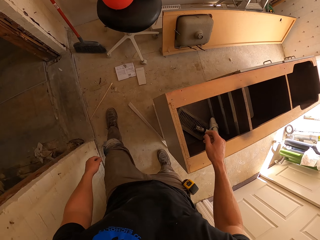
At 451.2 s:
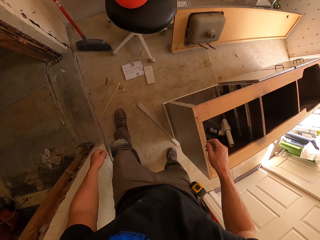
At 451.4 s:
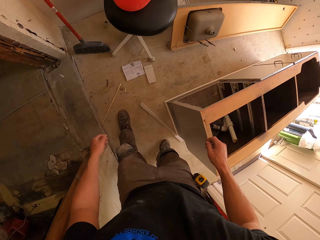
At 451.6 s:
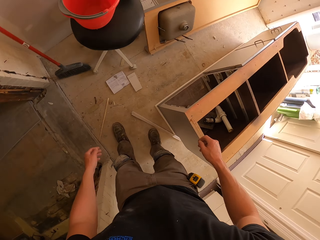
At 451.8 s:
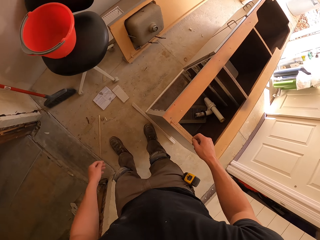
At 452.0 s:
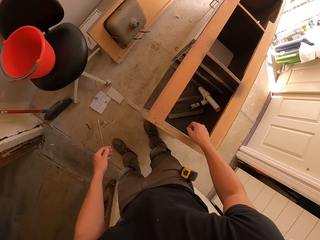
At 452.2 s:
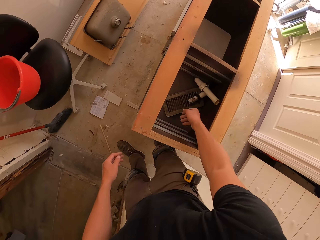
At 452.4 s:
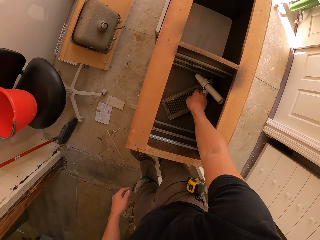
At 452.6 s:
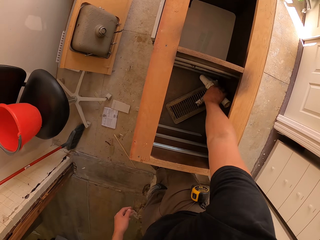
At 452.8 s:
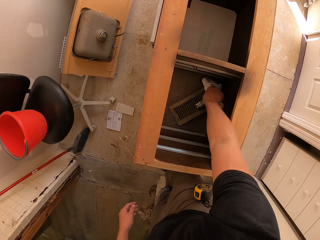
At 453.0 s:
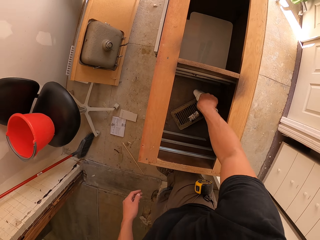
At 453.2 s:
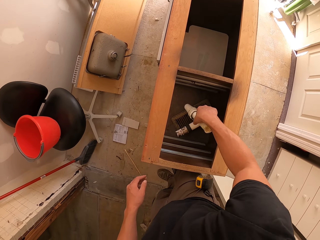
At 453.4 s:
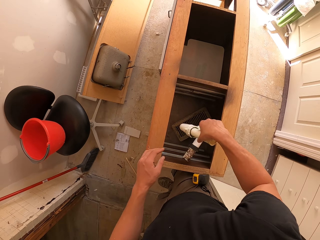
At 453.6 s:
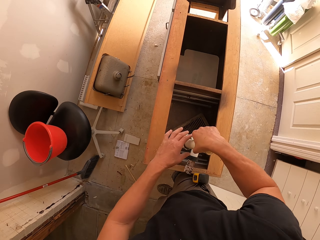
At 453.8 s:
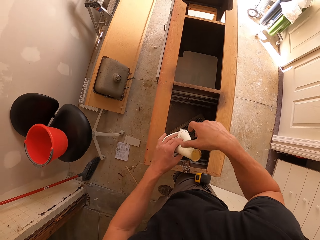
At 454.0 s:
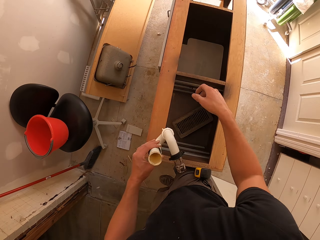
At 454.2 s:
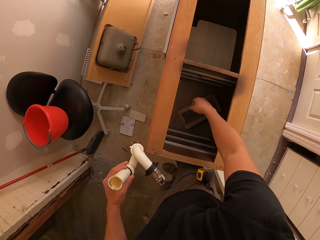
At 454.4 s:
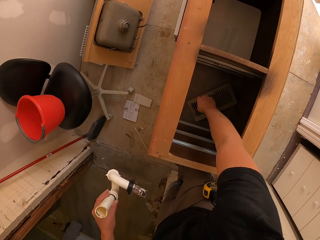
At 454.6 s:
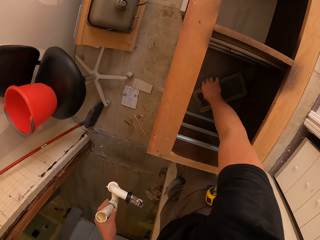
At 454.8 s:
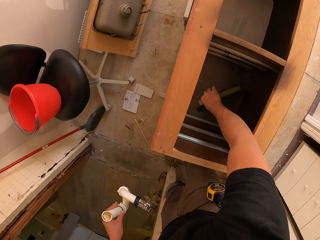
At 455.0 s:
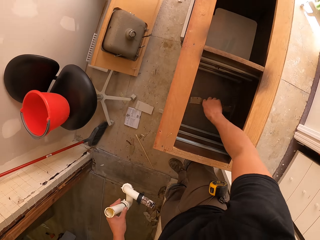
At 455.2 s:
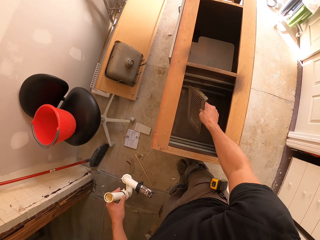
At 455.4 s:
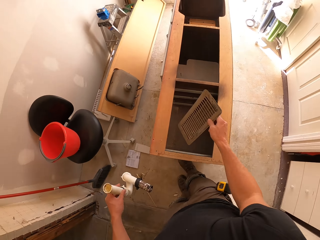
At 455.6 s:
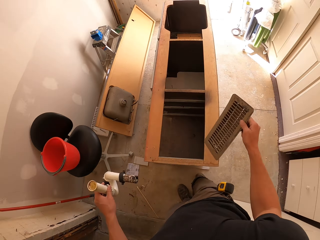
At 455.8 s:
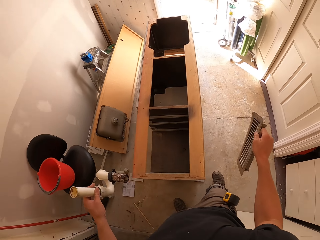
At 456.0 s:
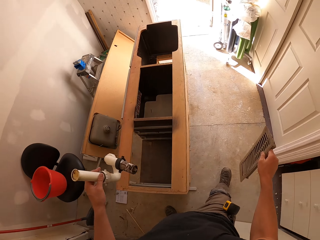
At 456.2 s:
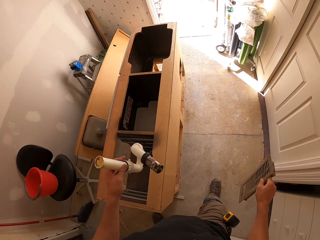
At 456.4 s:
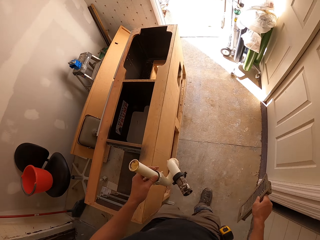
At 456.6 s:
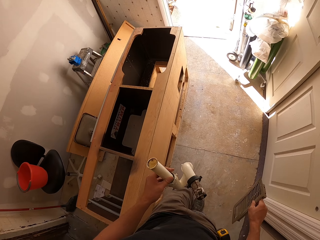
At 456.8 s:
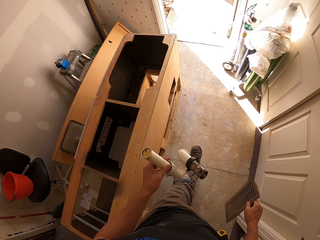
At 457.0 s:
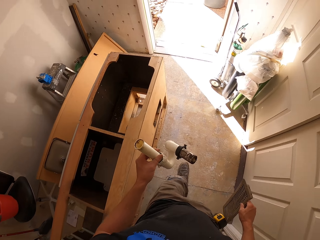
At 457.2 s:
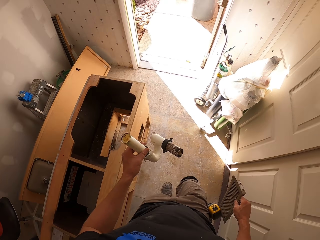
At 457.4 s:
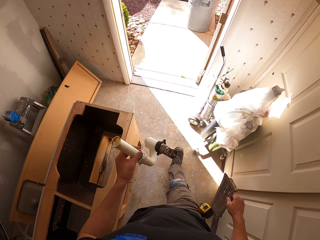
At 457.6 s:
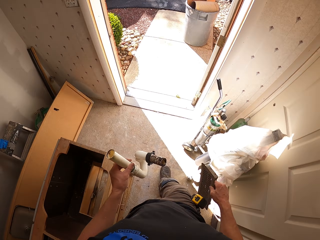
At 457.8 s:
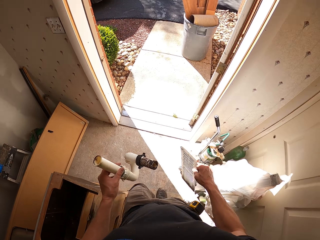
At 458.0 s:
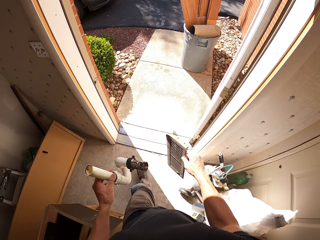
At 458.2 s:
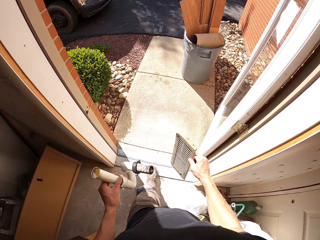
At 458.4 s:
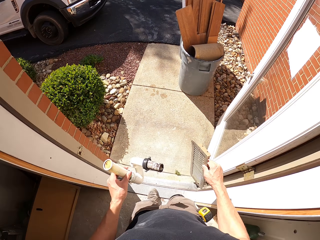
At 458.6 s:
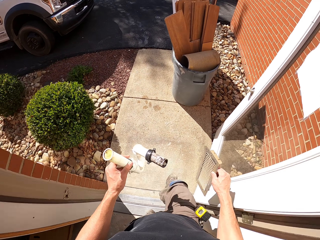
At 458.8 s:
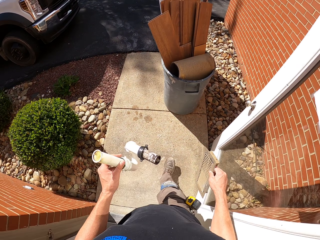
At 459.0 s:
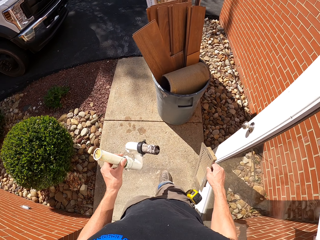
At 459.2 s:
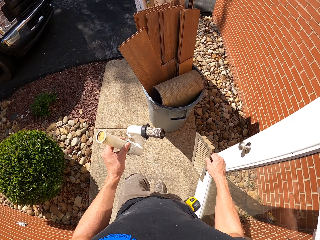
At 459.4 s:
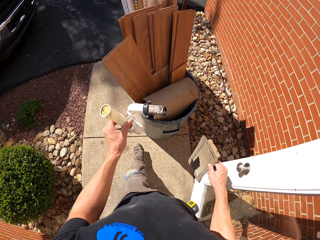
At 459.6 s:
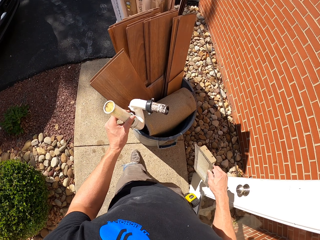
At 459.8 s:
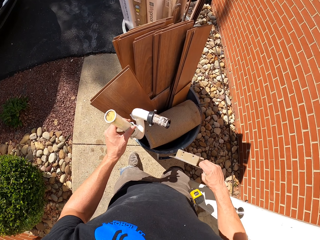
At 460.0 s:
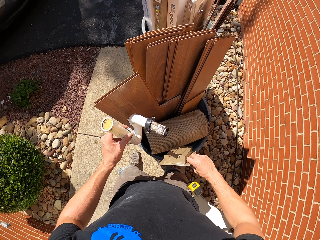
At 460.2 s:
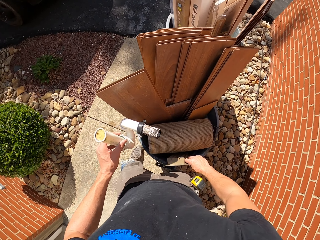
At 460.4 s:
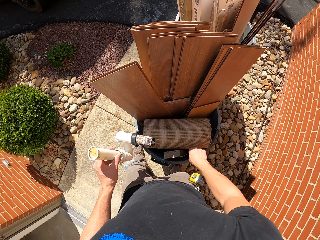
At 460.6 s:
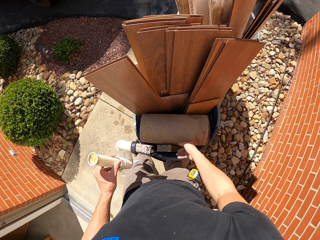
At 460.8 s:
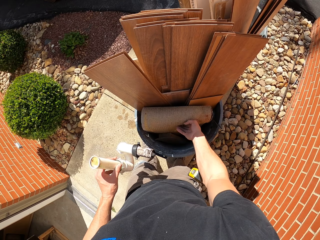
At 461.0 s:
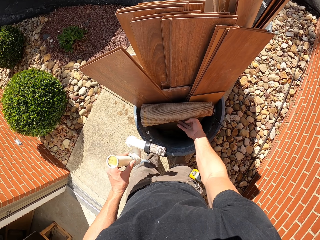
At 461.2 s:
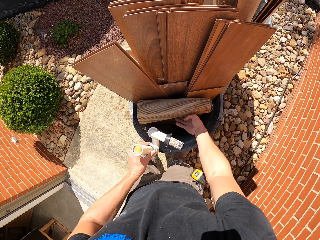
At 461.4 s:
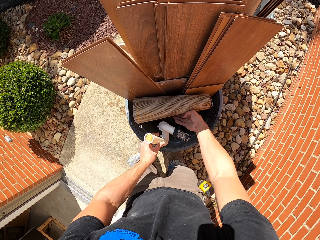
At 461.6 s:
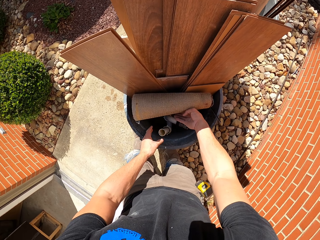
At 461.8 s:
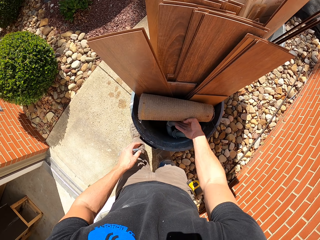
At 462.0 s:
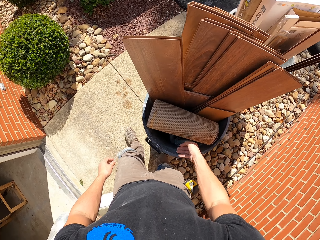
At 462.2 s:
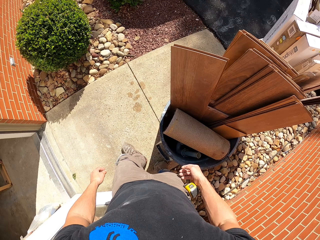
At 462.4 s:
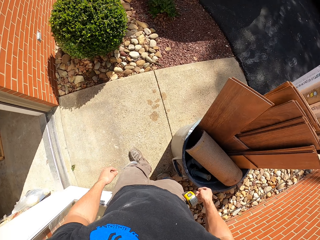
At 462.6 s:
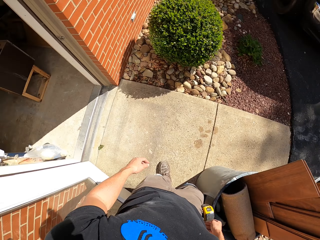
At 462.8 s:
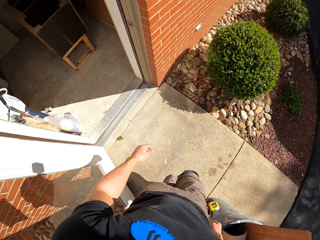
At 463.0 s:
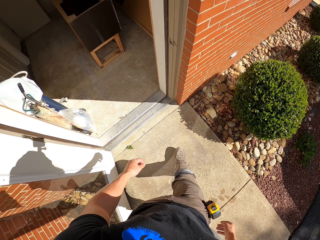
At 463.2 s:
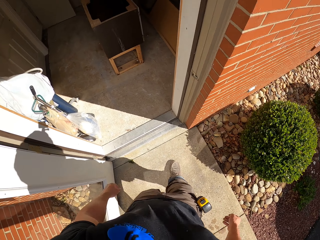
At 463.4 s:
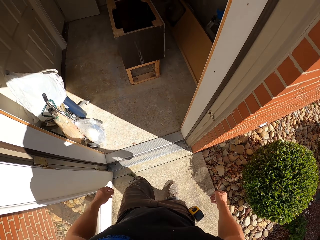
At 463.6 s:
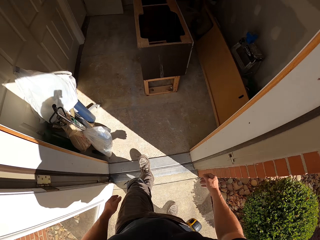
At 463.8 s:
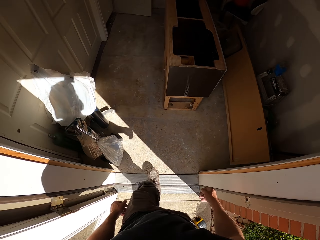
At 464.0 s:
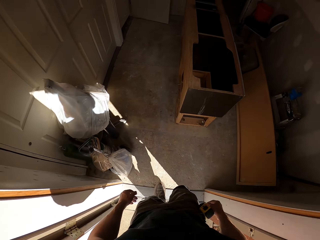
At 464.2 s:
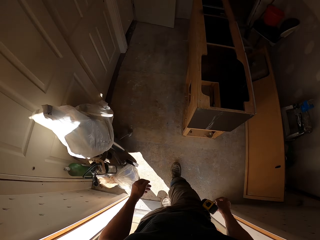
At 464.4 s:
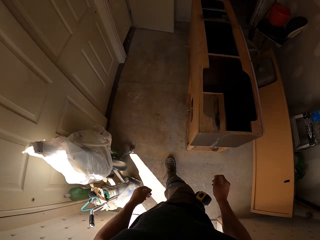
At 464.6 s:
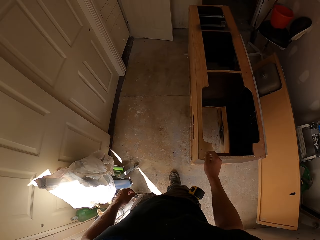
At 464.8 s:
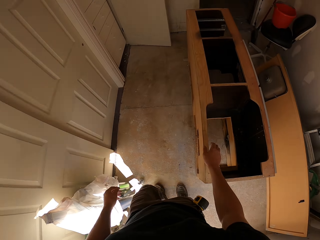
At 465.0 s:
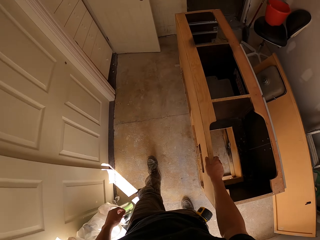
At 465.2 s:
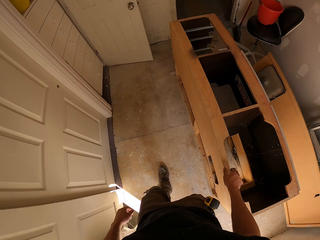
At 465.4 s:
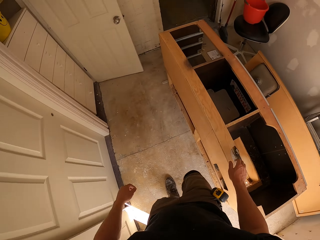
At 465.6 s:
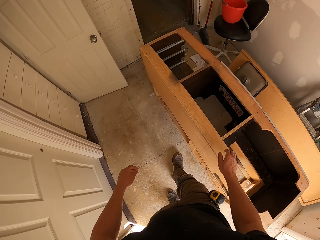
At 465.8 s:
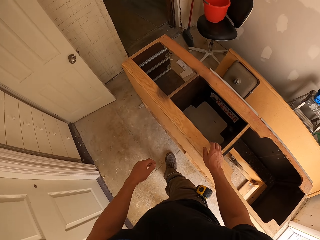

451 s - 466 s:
The camera wearer picks up a plastic sink pipe. They pick up a metal, walk outside, and put the metal in the dustbin. They put the sink pipe in the dustbin and walk in the house.

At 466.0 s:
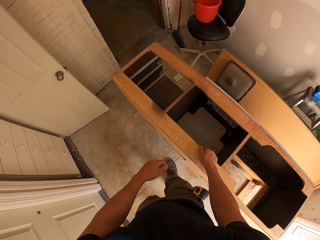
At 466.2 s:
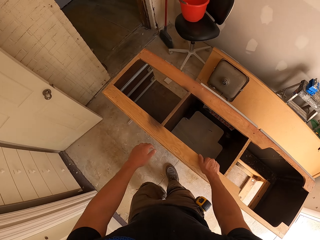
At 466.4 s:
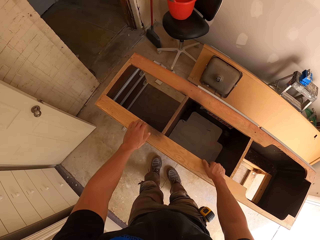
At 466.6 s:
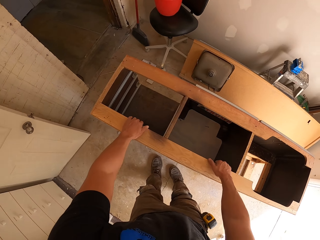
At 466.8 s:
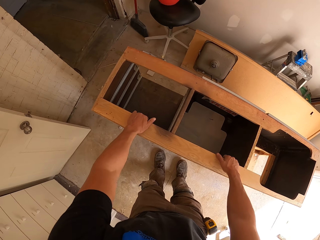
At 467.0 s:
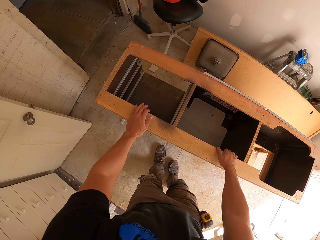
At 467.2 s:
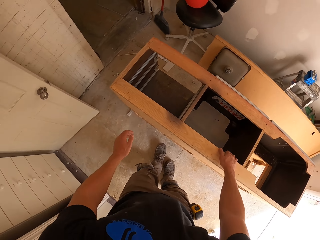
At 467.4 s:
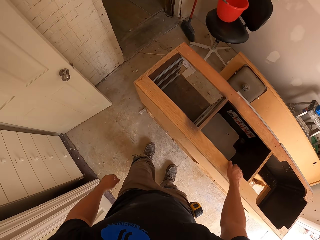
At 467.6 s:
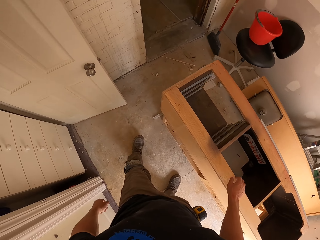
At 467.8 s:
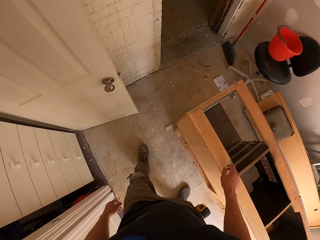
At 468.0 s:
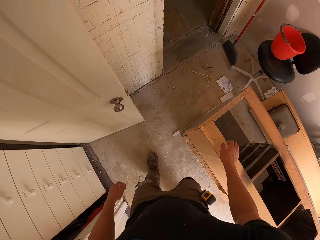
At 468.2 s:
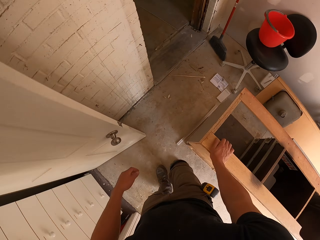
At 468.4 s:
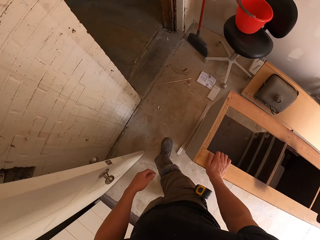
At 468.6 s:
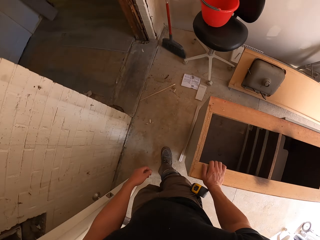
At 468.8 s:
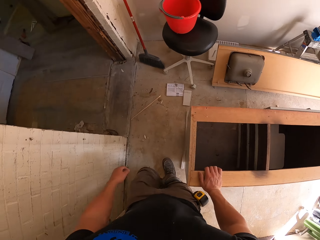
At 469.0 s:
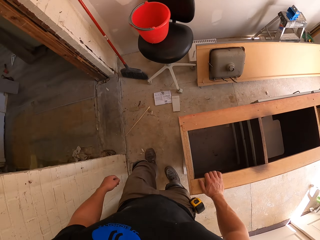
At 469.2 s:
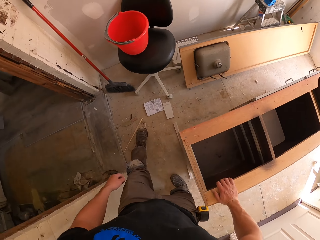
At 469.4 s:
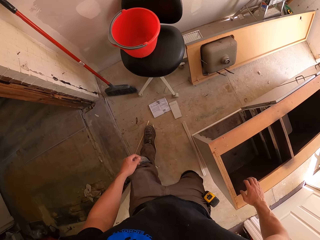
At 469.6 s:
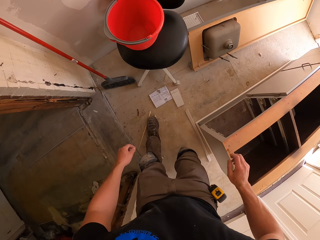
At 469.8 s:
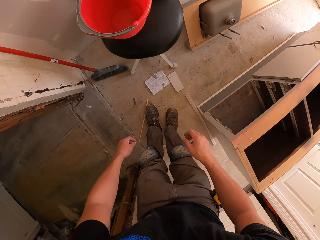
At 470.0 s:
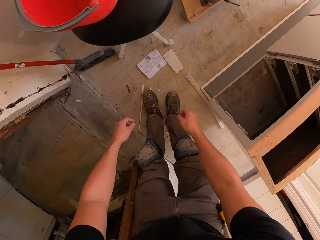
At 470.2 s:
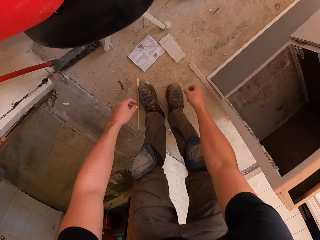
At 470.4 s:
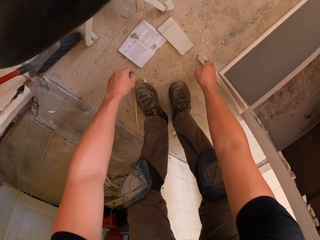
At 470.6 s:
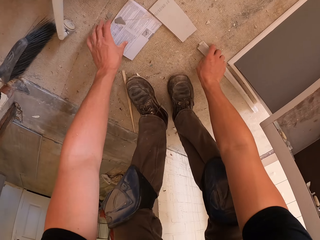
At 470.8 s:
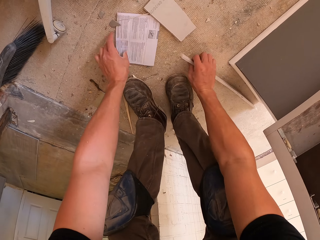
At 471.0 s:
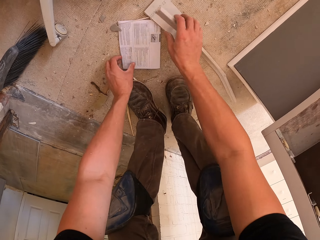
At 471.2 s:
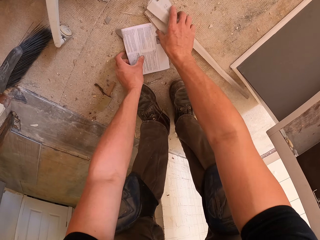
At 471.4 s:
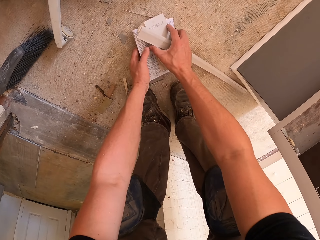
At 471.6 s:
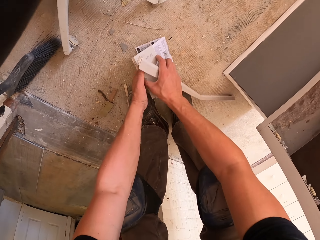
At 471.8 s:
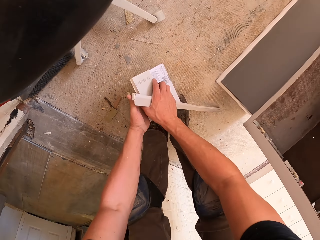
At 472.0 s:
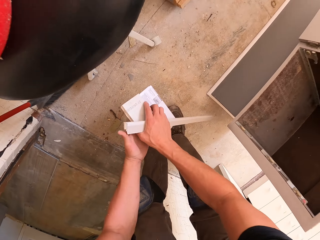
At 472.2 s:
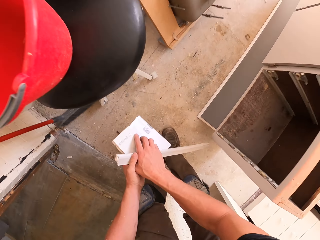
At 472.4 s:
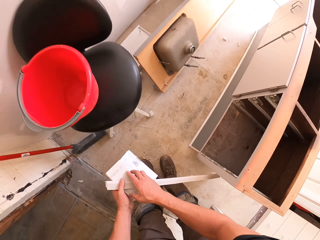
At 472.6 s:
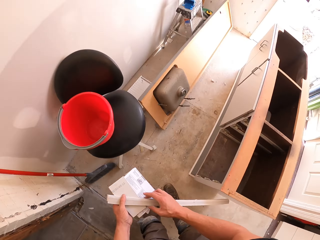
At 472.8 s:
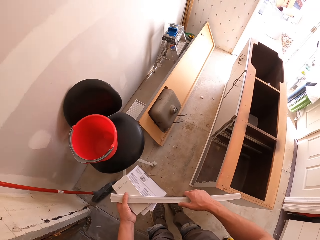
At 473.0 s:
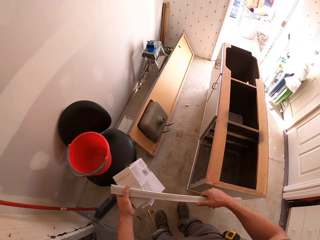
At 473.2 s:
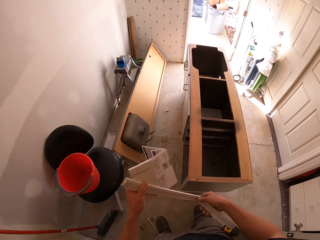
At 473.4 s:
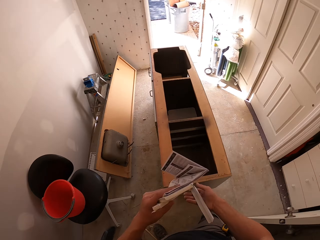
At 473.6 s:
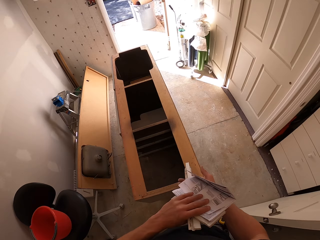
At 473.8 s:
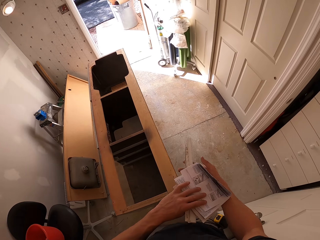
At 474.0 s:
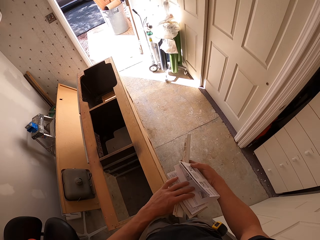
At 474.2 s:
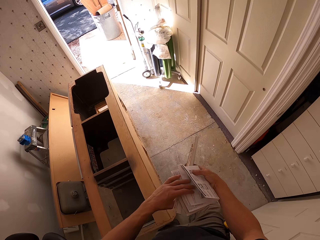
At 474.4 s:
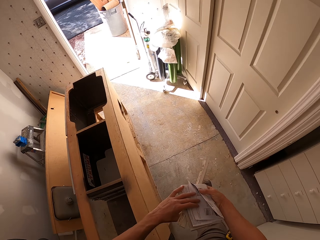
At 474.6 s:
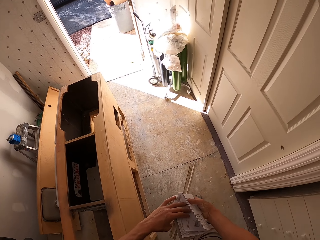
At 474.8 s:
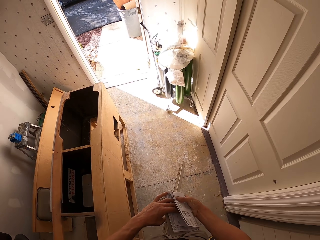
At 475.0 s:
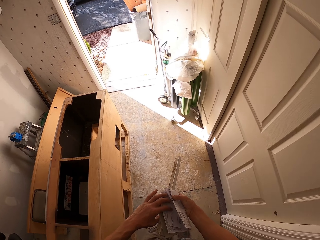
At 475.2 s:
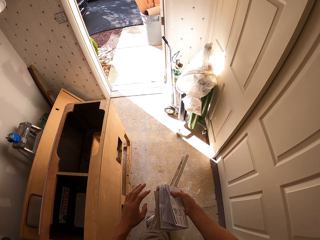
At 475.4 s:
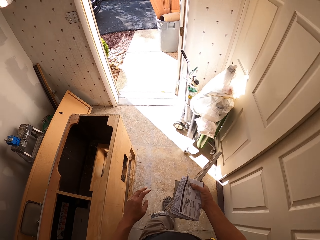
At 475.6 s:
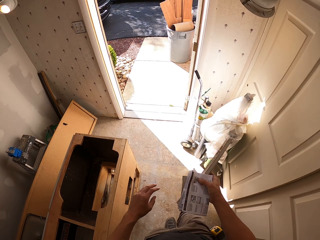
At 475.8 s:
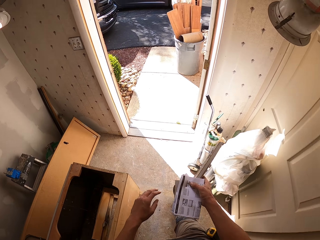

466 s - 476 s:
The camera wearer holds the drawer. They walk in the house, pick up the papers on the floor, and walk around.
